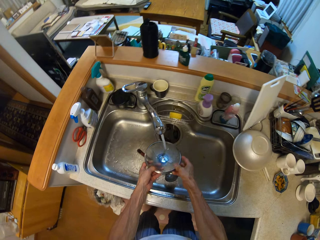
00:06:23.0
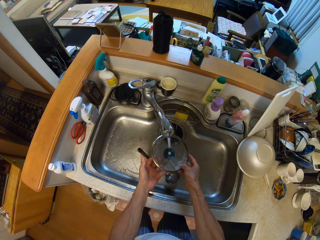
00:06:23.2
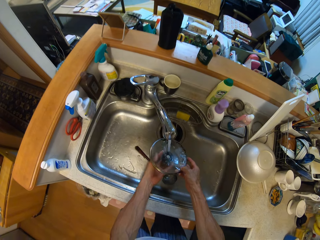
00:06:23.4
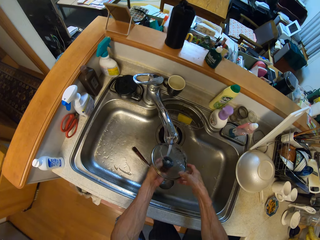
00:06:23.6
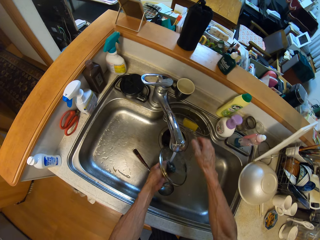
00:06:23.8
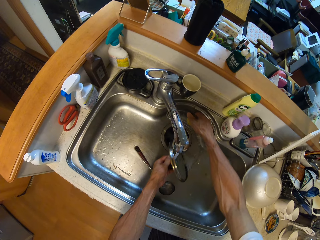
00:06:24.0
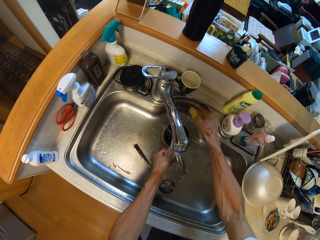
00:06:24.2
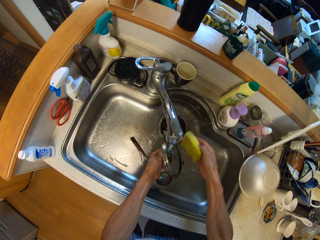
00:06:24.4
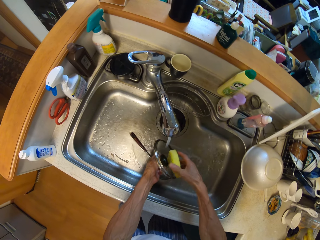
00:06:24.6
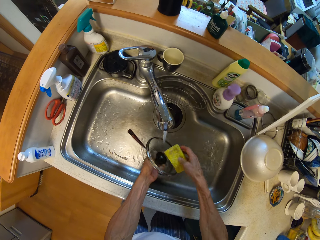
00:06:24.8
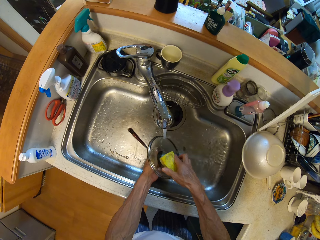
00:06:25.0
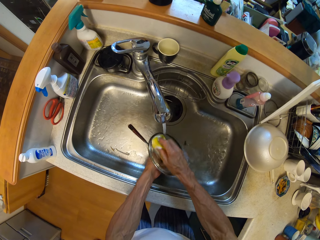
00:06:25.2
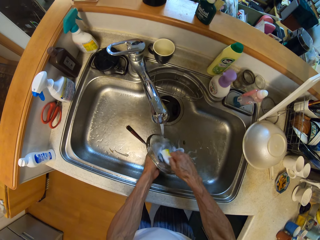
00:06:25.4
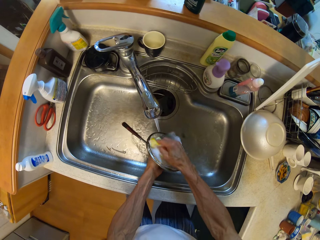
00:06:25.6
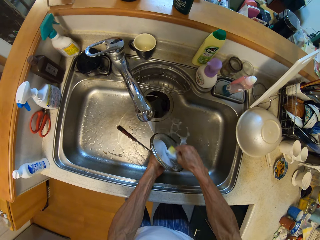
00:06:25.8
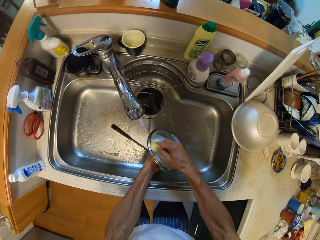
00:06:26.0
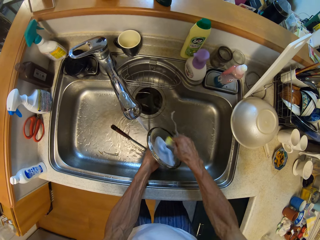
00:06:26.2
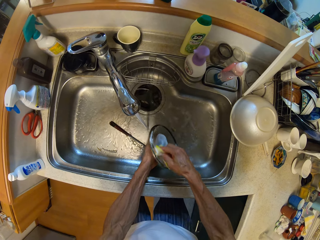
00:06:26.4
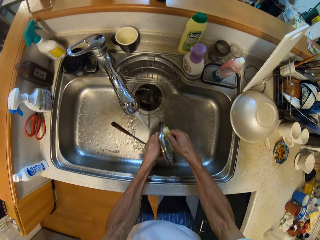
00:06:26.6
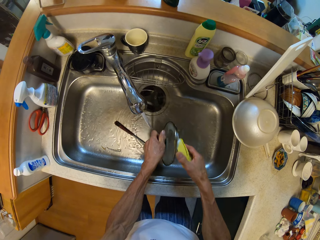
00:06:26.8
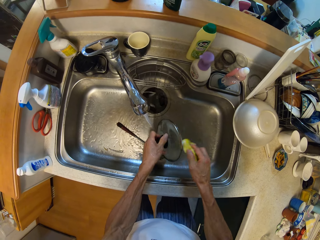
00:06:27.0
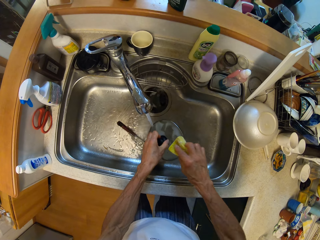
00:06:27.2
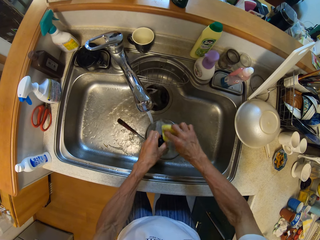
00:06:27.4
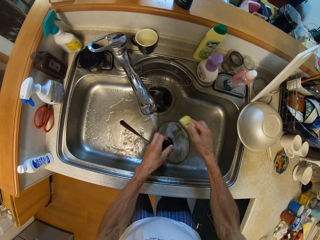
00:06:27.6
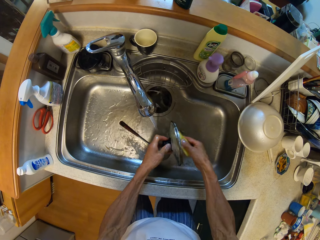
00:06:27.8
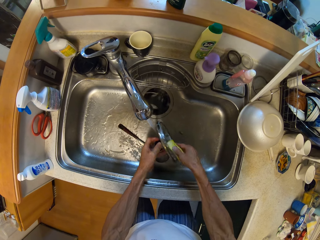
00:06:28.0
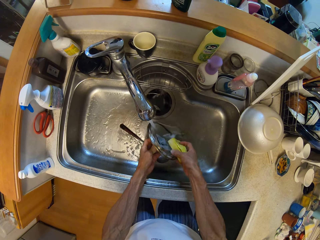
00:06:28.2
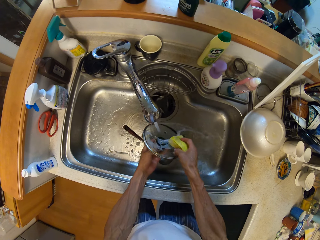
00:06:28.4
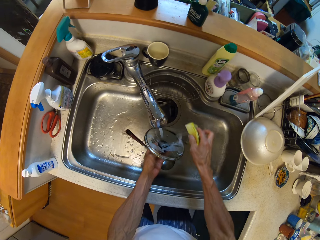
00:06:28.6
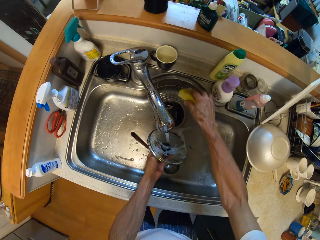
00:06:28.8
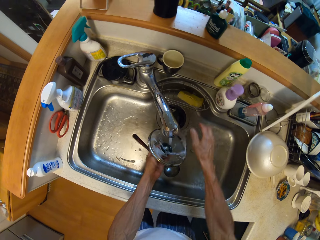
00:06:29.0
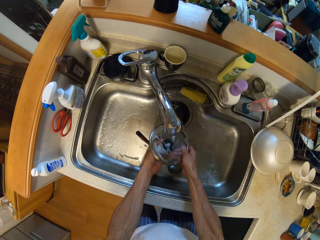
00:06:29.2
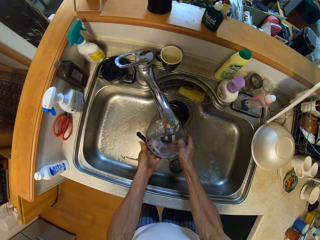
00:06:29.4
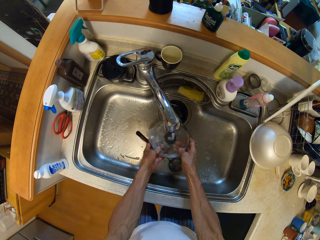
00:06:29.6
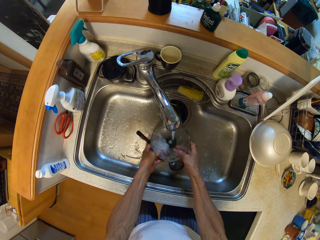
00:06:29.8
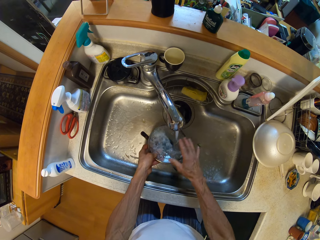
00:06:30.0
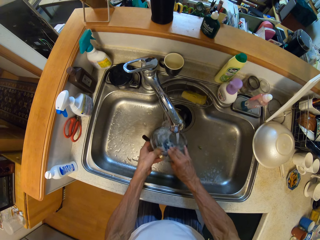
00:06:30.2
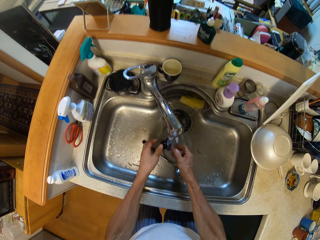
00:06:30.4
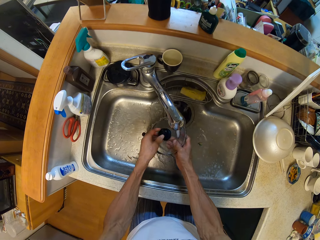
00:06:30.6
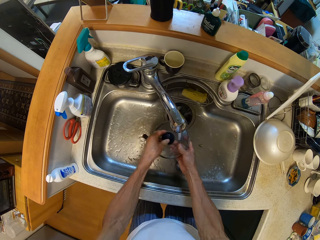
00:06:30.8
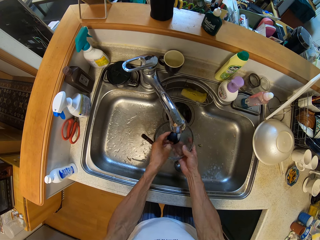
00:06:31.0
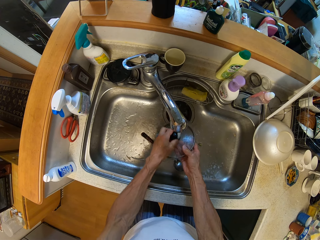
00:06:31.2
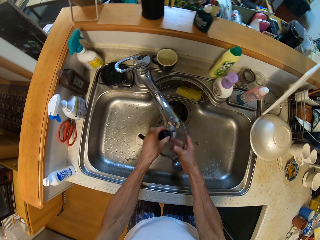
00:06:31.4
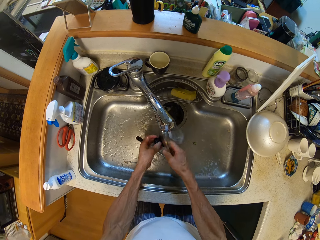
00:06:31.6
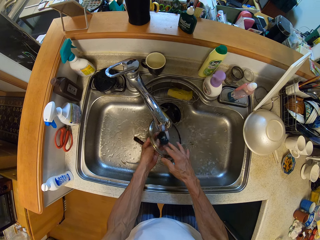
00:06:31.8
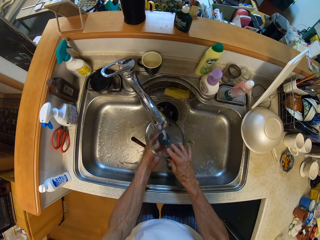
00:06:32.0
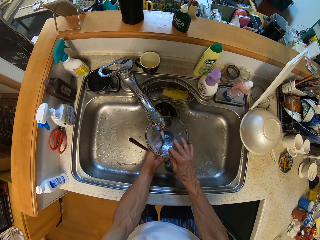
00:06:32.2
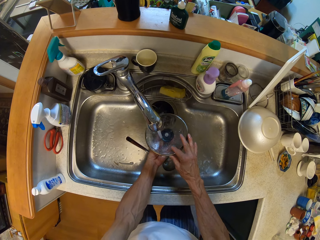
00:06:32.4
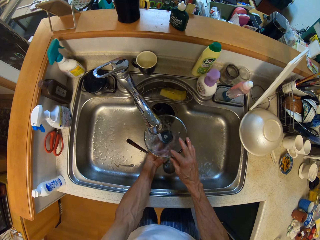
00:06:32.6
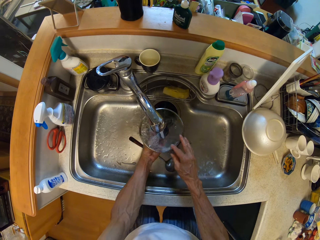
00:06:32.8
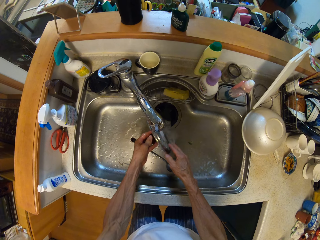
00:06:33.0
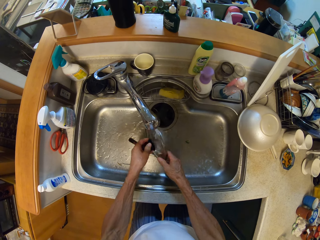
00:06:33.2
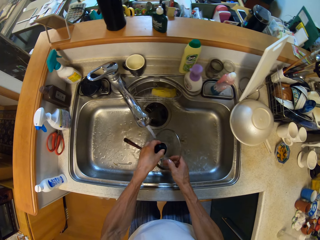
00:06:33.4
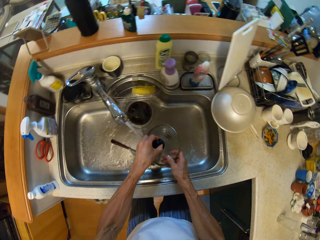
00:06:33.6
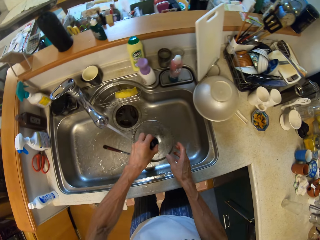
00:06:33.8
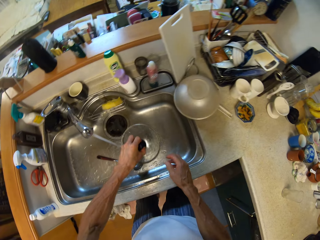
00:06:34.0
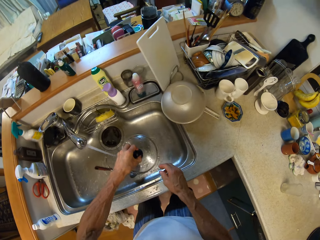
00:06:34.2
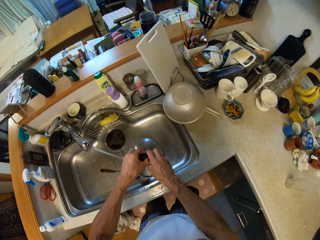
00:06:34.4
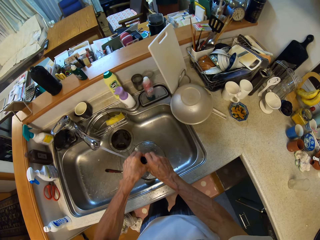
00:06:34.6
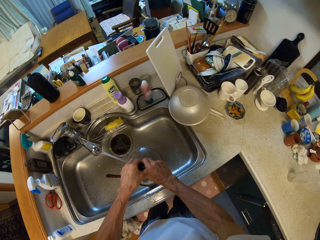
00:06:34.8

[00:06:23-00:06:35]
The camera wearer cleans a lid with running water from a tap. They pick up a scrubber from a sink holder rack. They clean the lid with the scrubber and running water from the tap. They put down the scrubber in the sink holder rack. They clean the lid with running water from the tap.

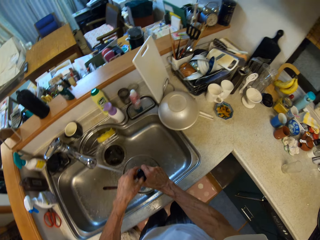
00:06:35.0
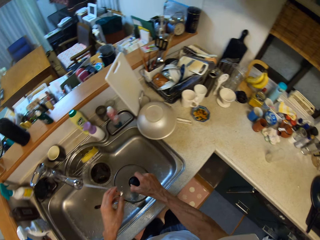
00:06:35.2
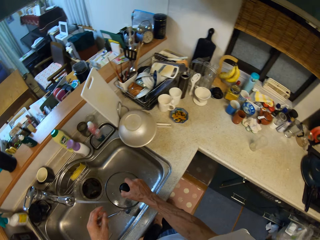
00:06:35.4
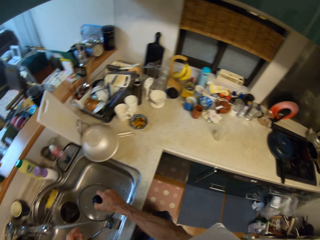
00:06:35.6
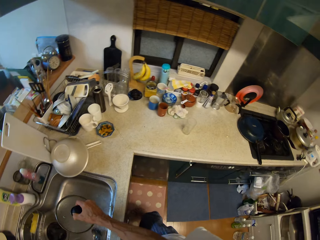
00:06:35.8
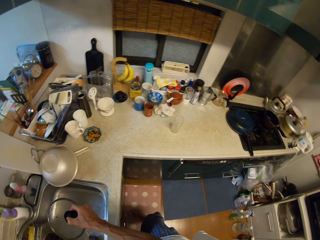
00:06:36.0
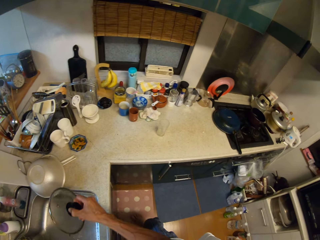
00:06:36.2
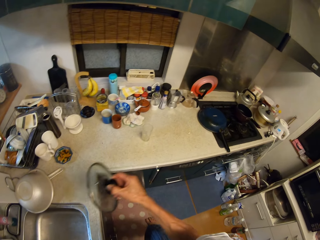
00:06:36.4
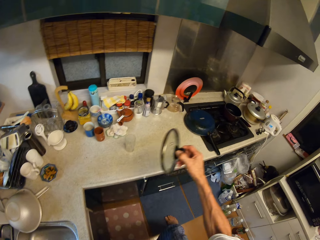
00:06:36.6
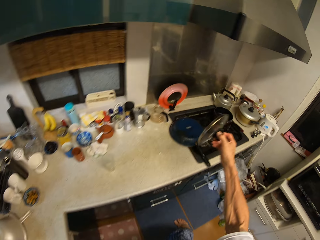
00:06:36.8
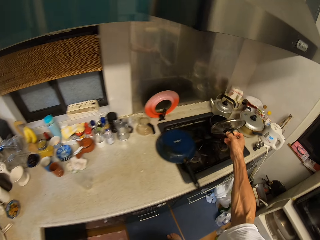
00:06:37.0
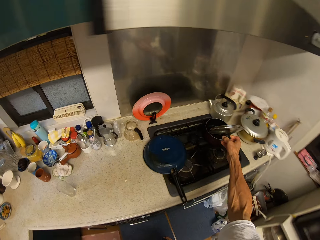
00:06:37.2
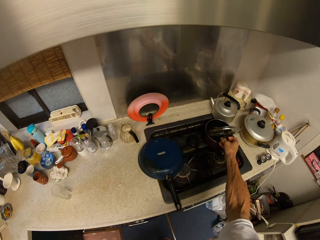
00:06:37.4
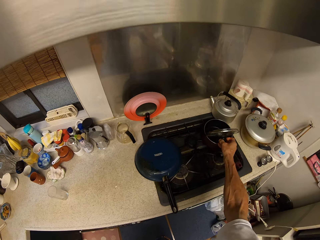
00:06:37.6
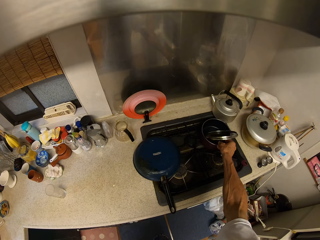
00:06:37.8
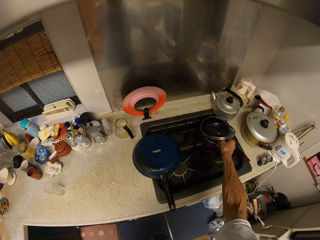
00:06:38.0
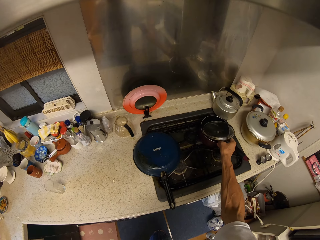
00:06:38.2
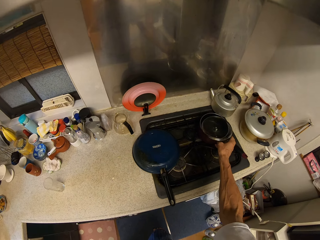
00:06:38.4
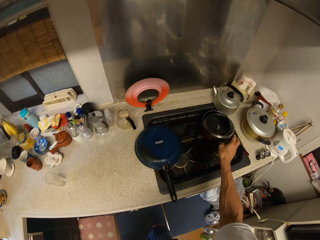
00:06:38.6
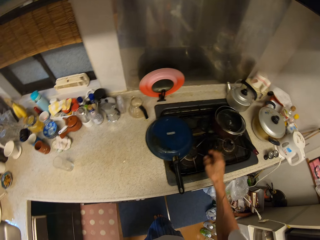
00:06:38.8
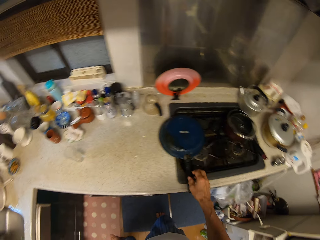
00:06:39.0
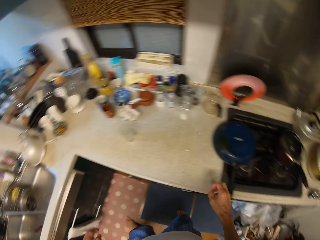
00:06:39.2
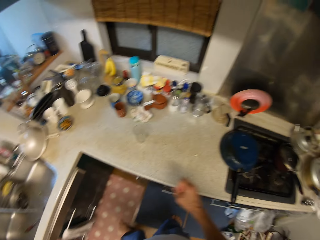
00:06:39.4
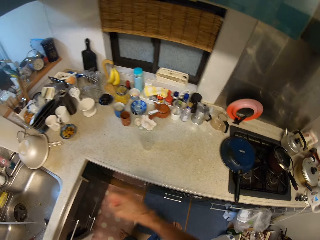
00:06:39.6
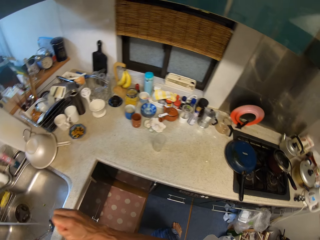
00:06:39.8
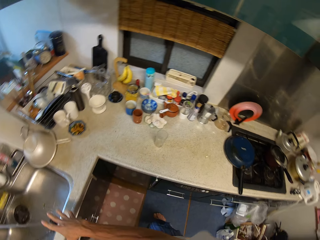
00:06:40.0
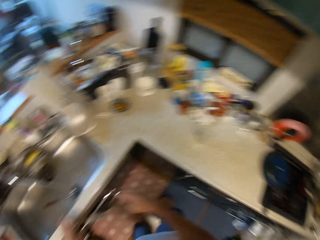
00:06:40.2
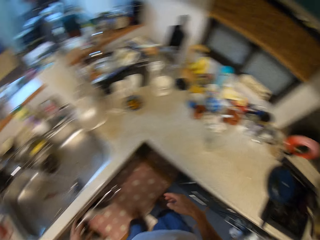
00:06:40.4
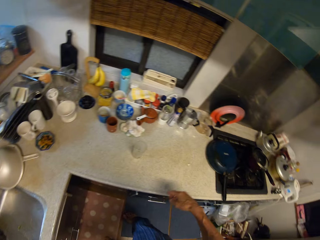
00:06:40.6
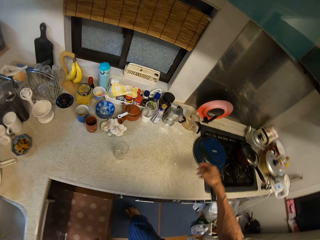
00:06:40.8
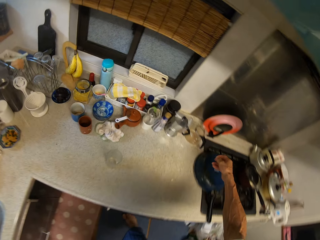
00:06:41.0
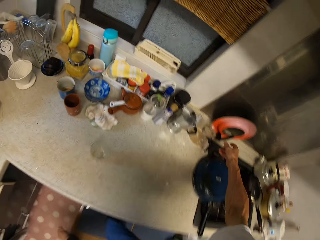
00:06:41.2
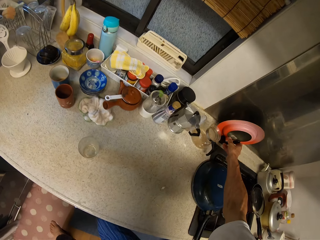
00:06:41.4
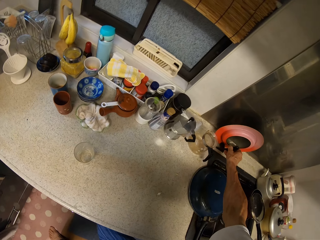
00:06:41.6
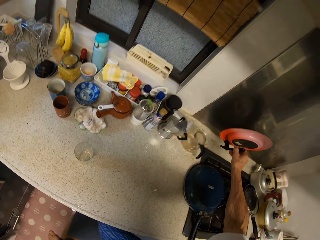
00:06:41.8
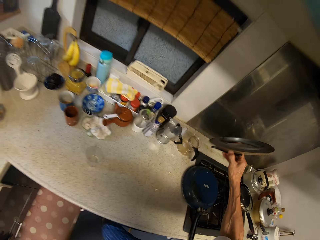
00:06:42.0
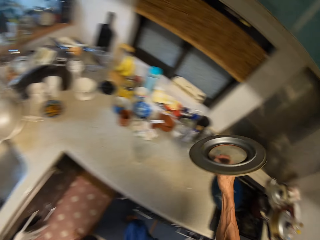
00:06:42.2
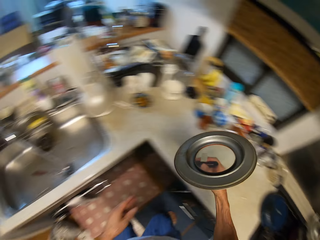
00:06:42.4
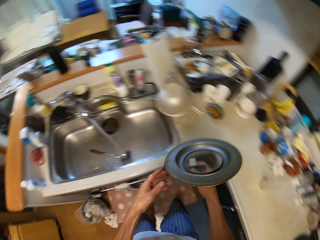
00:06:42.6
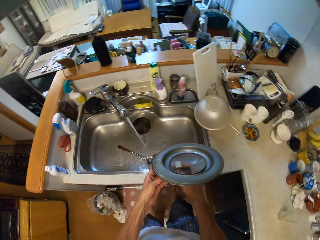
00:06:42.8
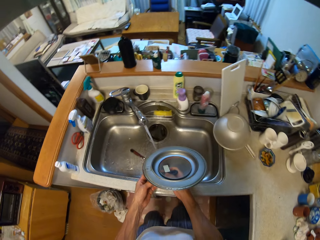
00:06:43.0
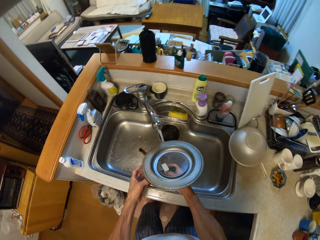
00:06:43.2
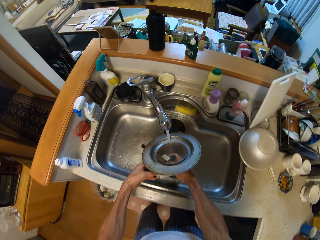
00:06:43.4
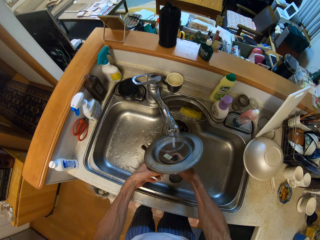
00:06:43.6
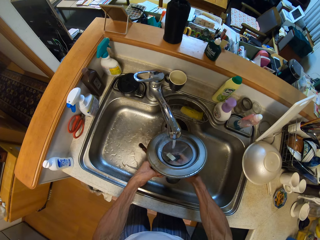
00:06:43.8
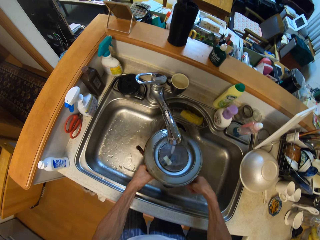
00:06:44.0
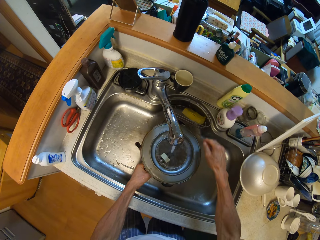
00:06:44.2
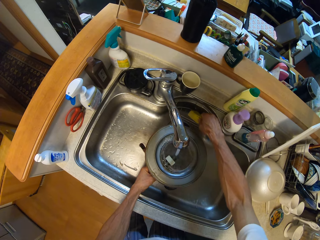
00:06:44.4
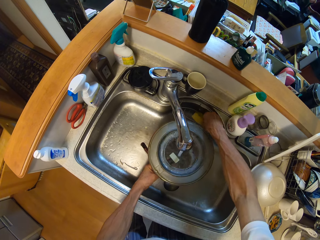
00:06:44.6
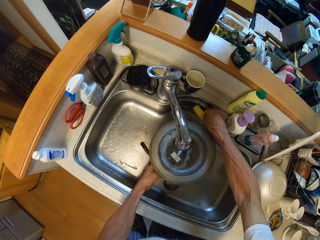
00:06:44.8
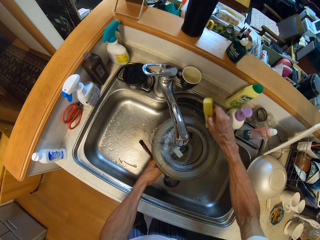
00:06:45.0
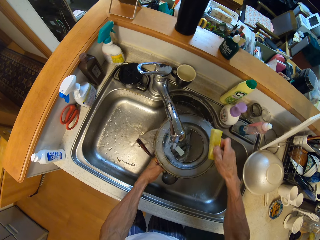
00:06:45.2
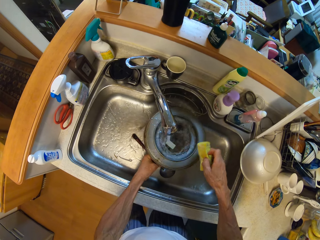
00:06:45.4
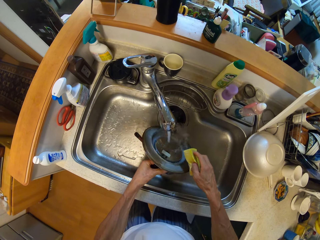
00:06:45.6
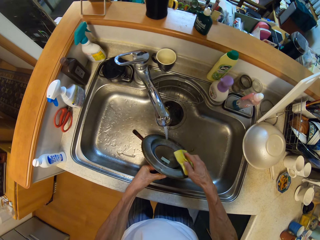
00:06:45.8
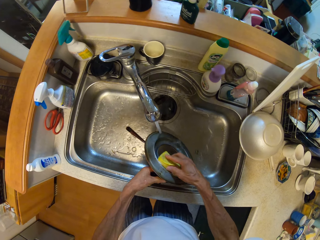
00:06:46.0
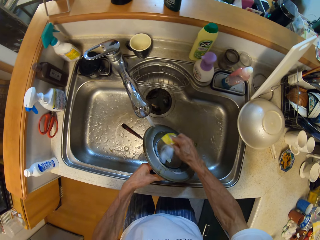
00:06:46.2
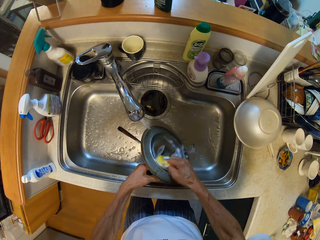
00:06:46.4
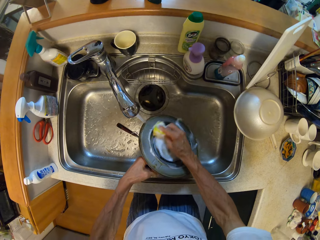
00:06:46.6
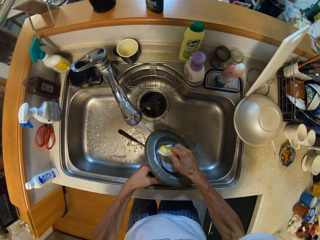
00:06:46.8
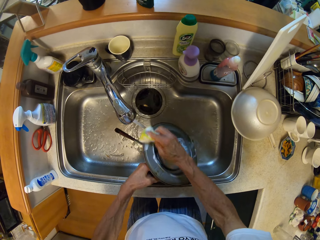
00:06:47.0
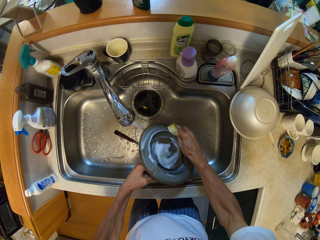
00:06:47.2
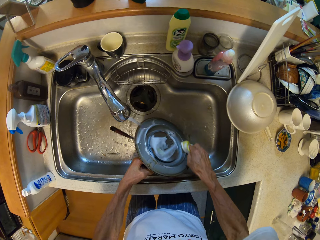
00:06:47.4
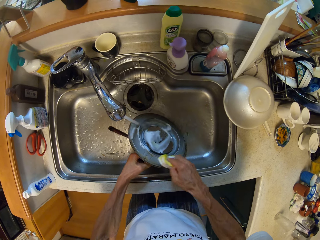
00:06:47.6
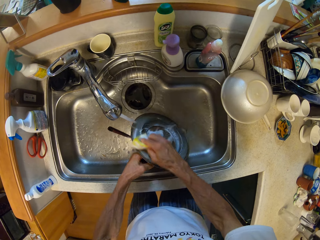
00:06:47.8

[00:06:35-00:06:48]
The camera wearer puts down a lid on a pan. They walk around a kitchen. They pick up the lid from a kitchen counter with the right hand. They walk around the kitchen. They clean the lid with running water from a tap. They pick up a scrubber from a sink holder rack. They clean the lid with the scrubber and running water from the tap.
